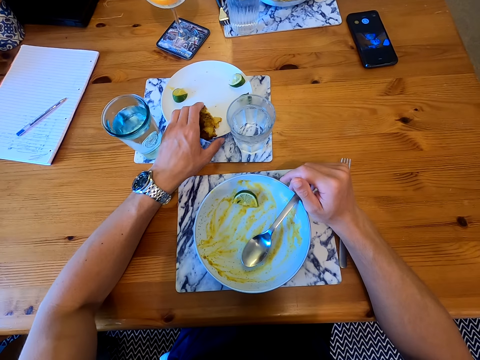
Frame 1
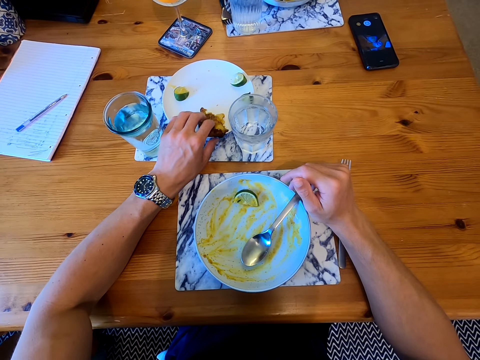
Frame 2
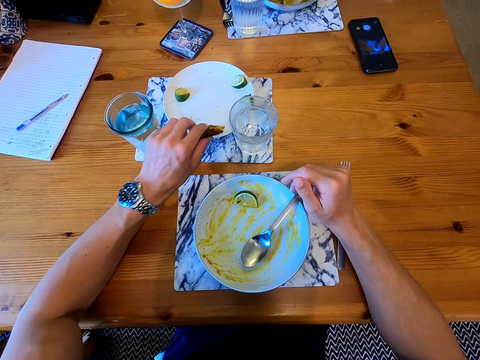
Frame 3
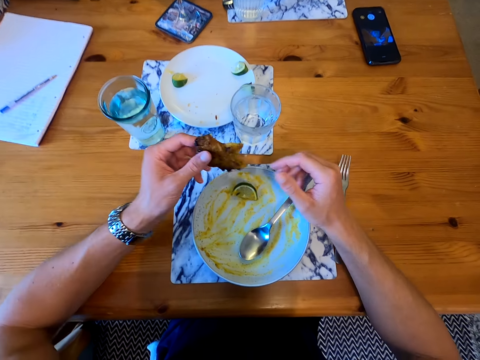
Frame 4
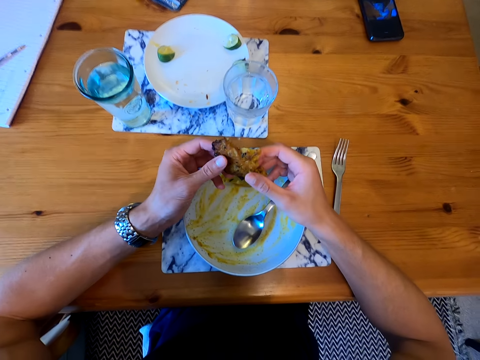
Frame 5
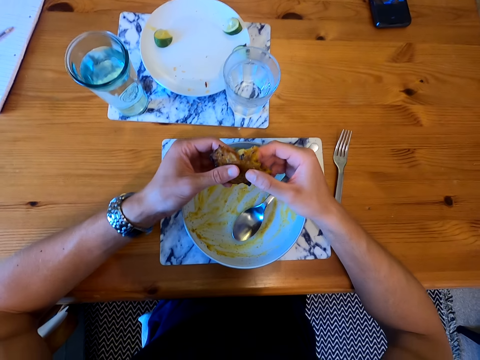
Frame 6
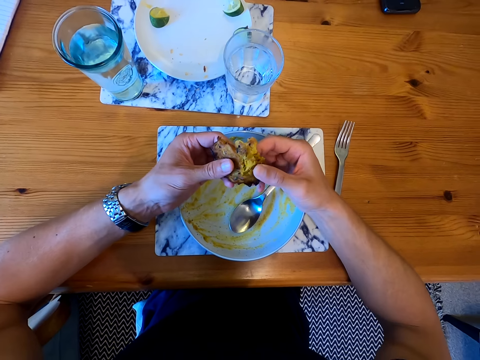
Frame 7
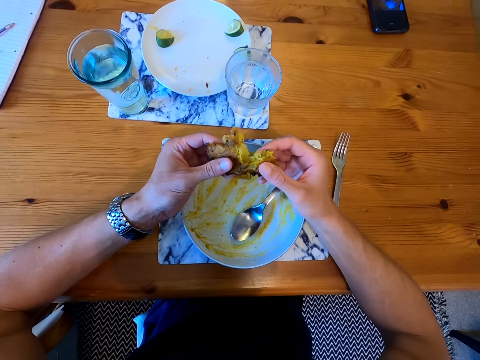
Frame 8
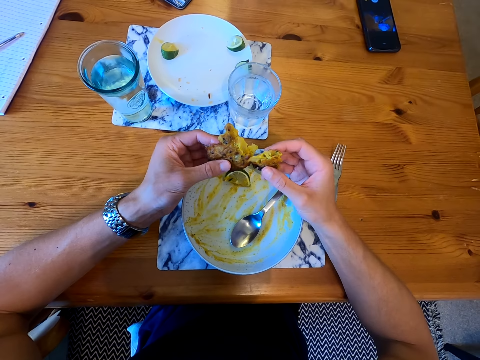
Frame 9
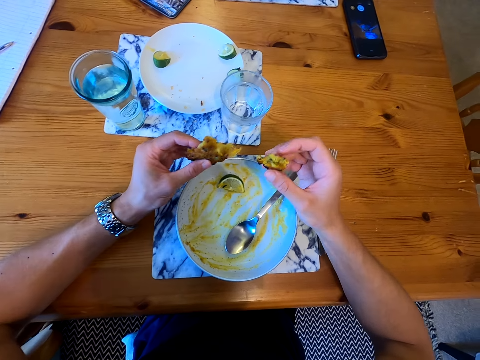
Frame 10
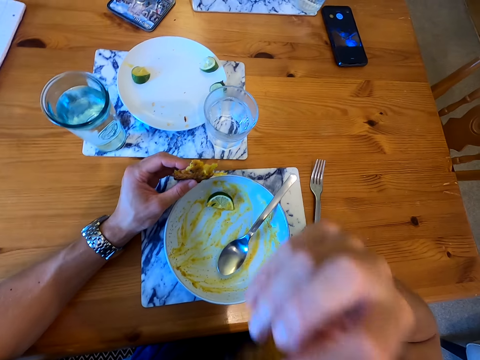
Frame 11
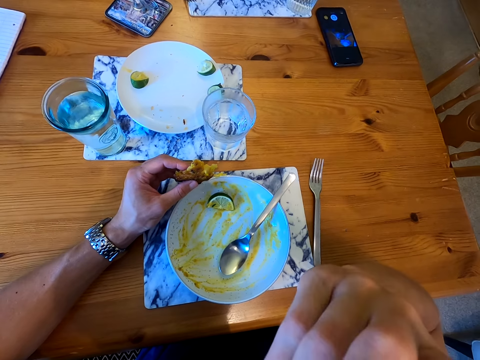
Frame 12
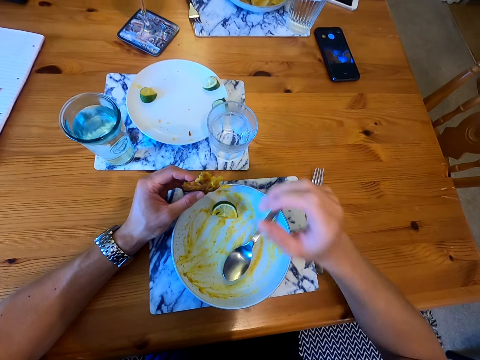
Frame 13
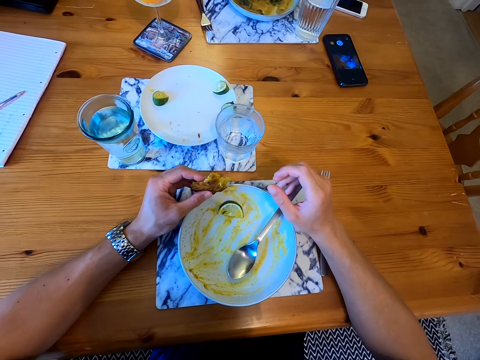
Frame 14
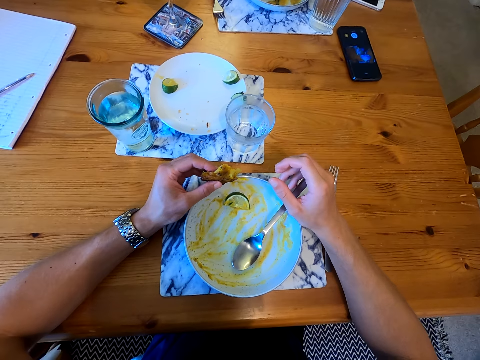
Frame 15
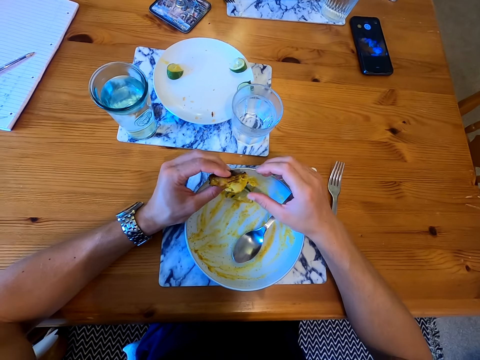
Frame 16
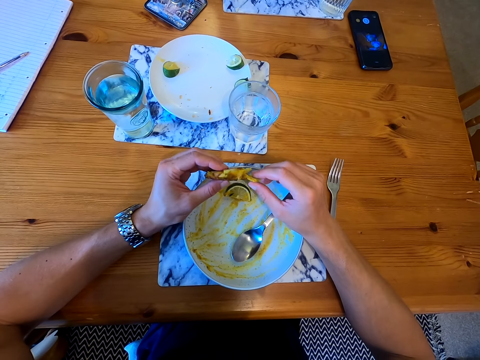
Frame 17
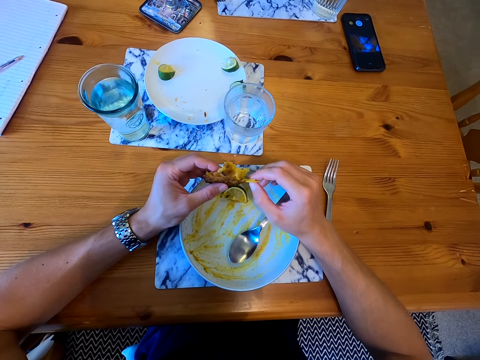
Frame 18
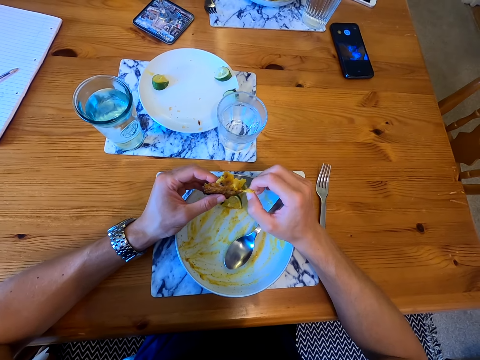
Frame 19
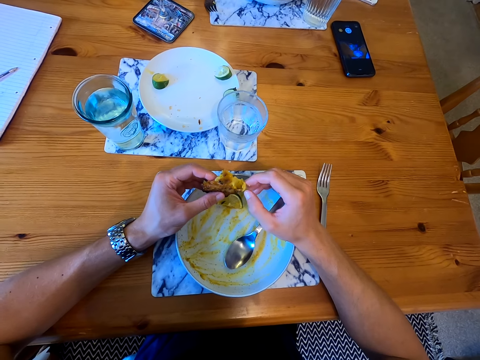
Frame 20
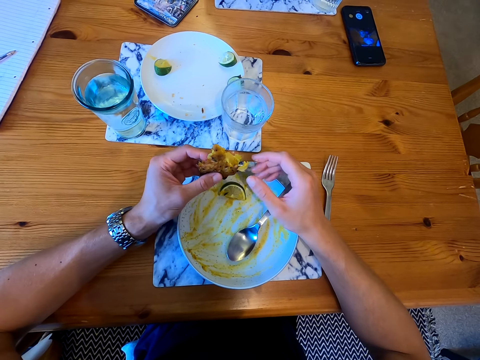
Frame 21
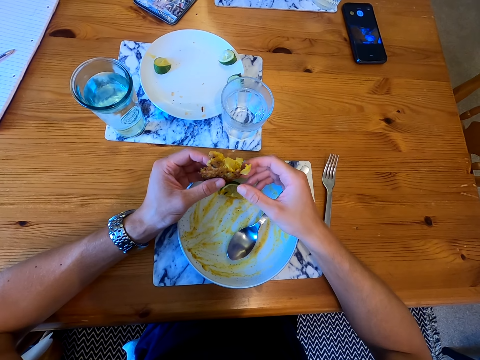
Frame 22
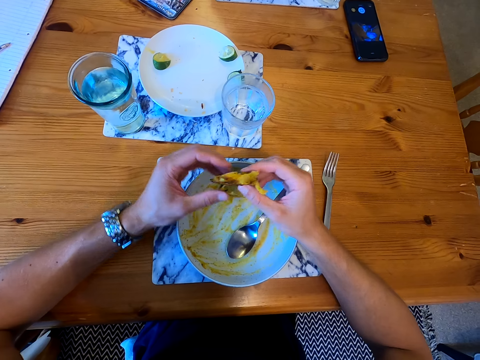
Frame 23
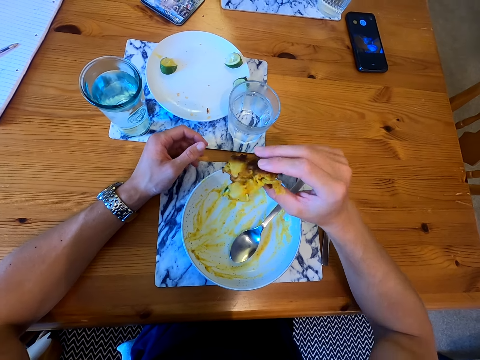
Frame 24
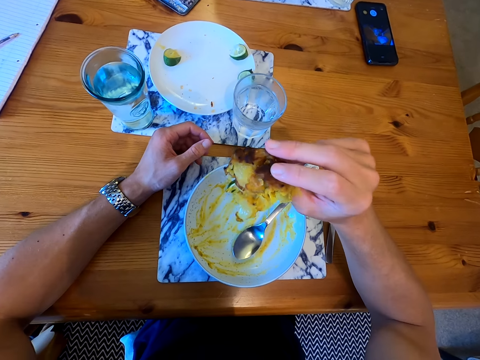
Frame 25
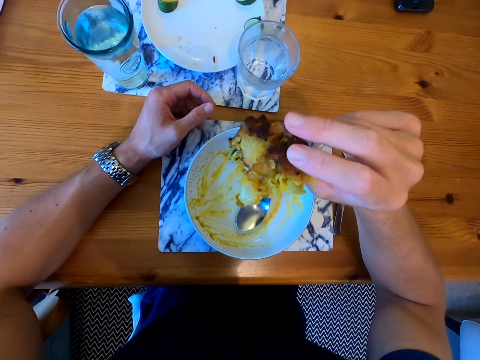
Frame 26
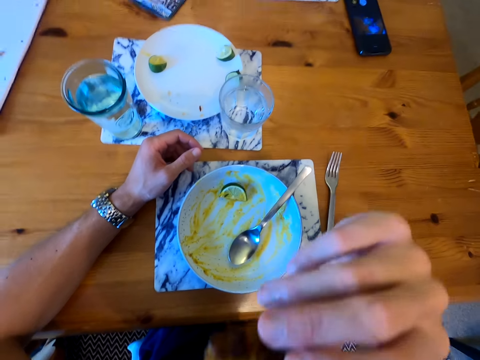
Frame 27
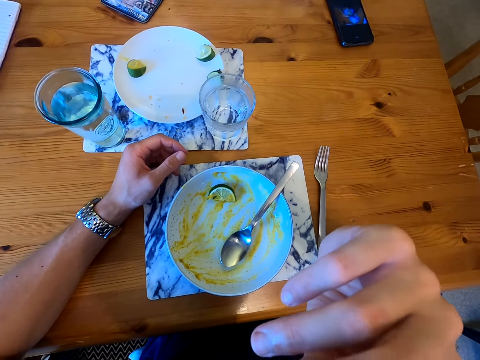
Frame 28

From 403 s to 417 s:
The camera wearer cuts the pastry. They eat the pastry. They touch the pastry. They pass the pastry to the right hand. They eat the pastry.

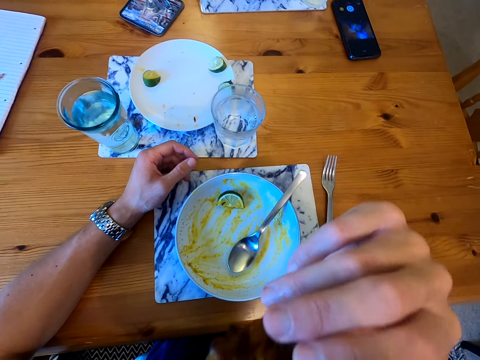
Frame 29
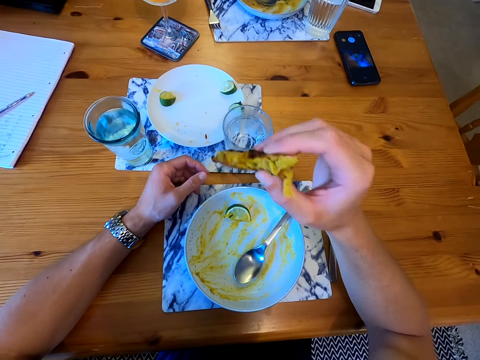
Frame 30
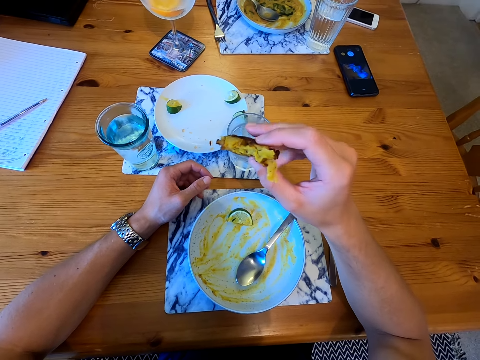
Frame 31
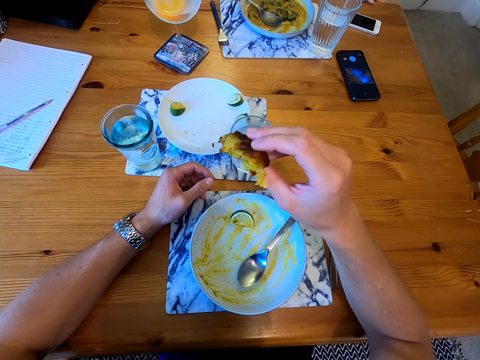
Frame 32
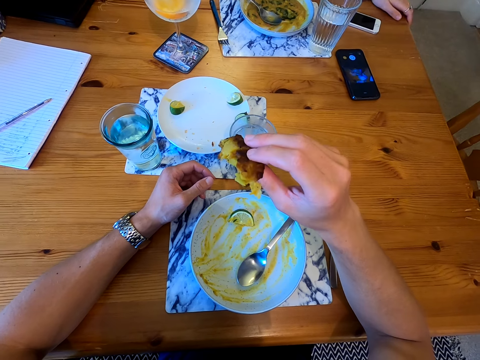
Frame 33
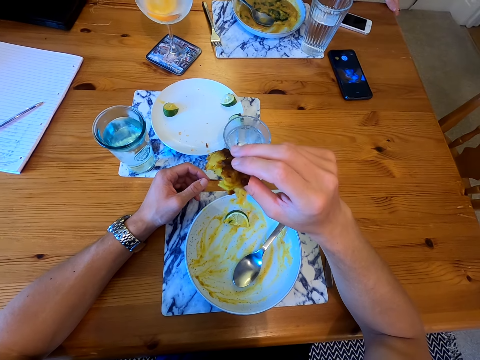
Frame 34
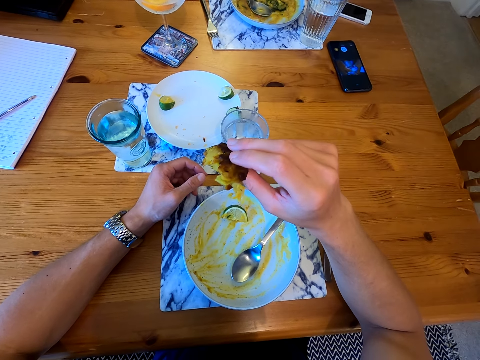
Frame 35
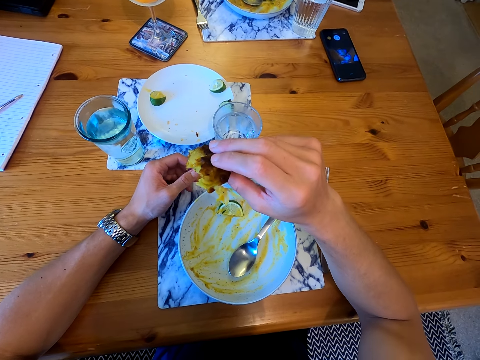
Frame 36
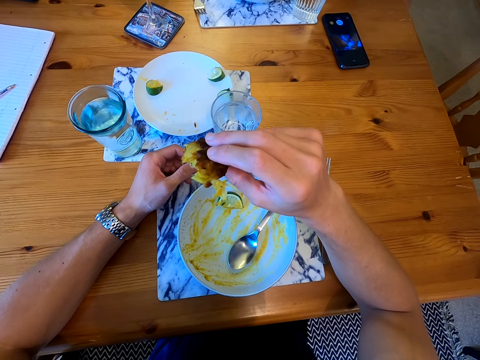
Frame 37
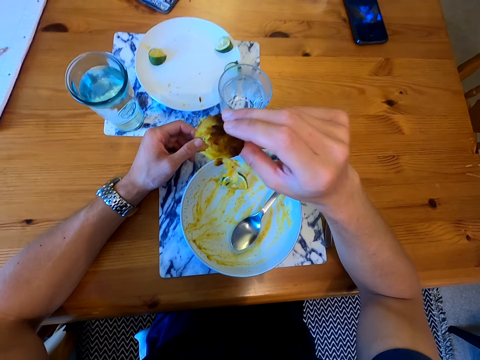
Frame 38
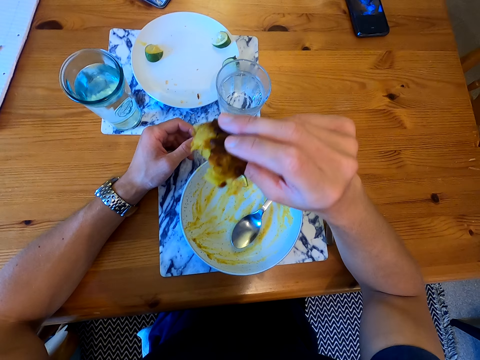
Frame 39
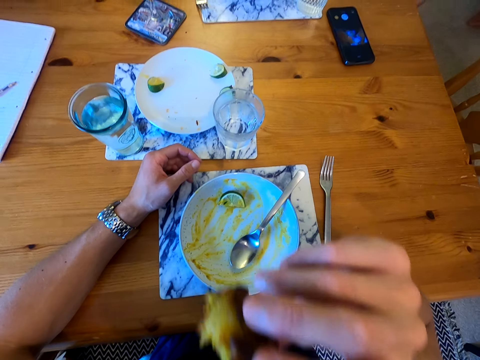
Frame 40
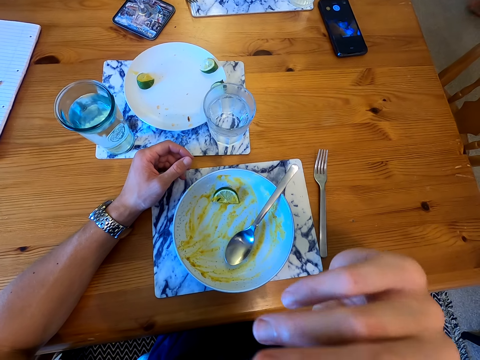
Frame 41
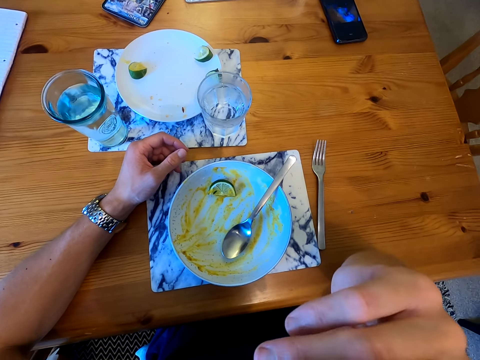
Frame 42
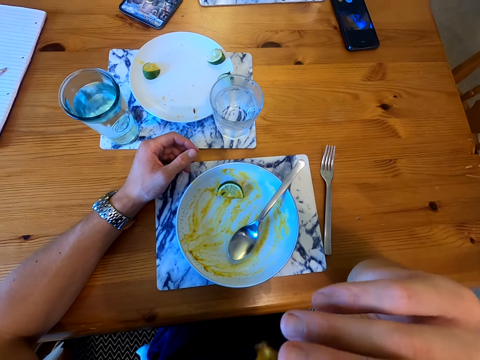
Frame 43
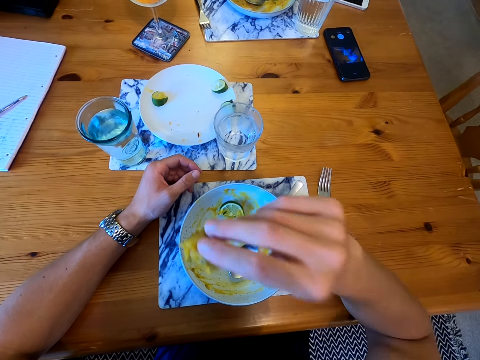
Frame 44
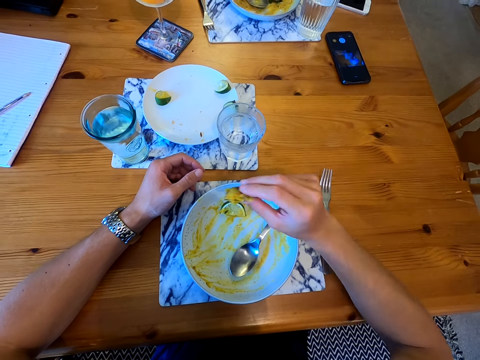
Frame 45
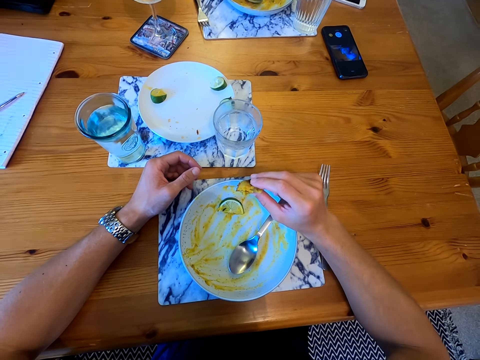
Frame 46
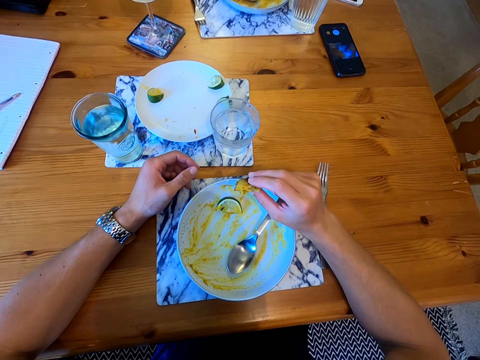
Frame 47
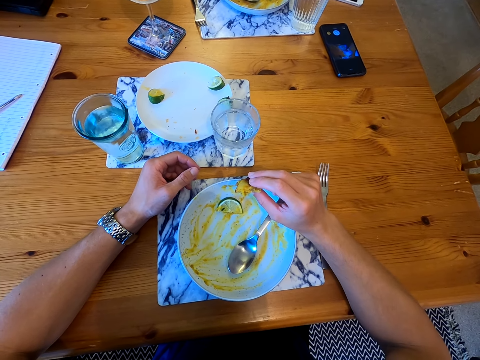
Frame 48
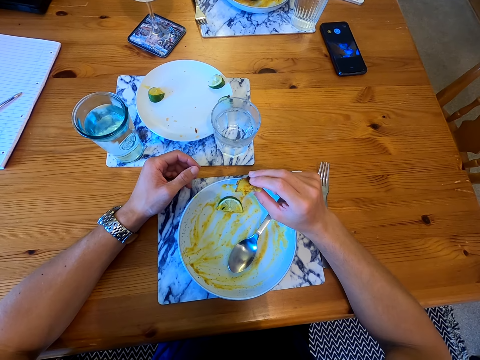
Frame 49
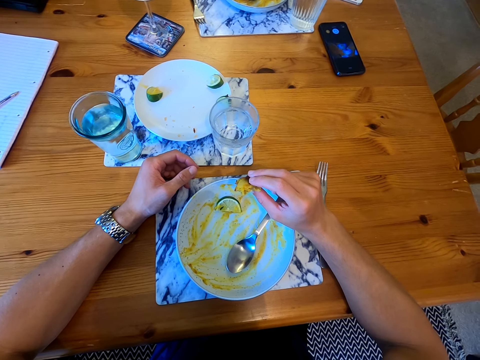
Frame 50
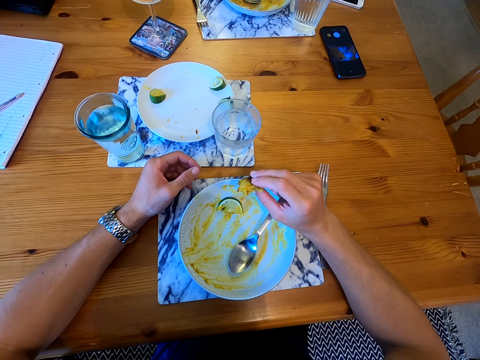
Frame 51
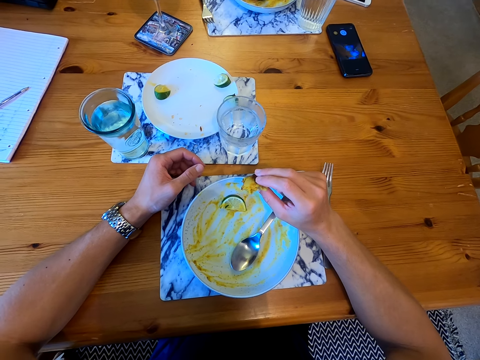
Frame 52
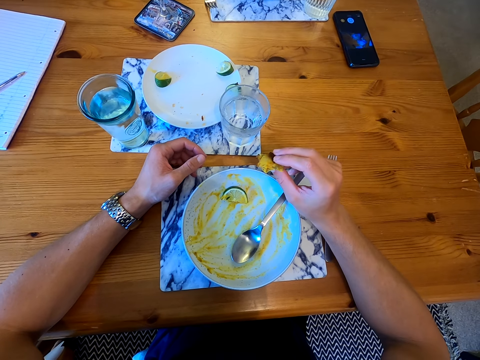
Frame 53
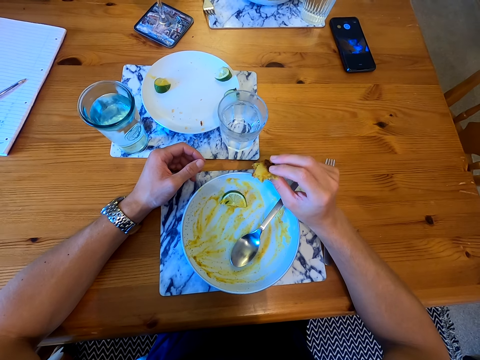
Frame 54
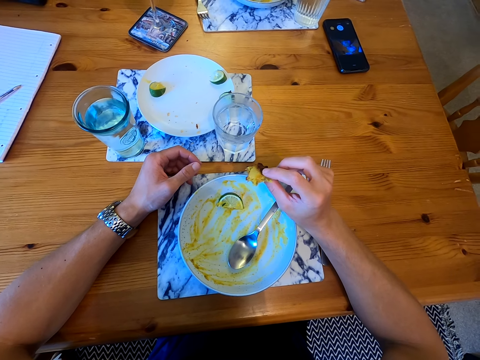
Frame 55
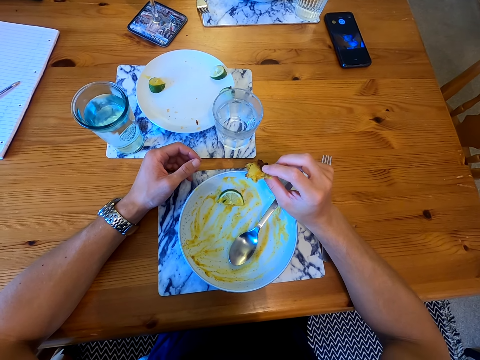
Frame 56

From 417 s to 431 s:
The camera wearer looks at the pastry. A lady moves the hand. The camera wearer looks at the pastry. They eat the pastry, move the hand, and look around.
